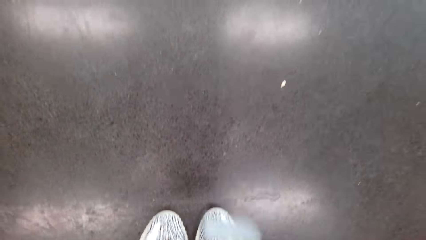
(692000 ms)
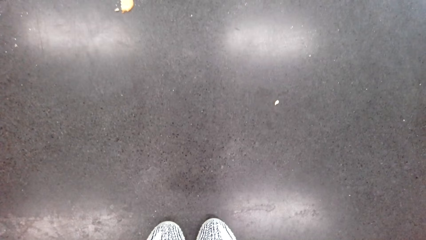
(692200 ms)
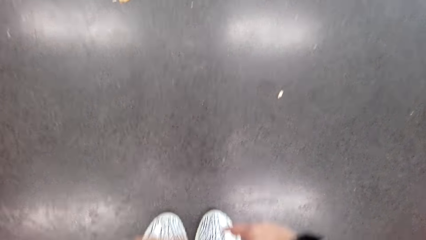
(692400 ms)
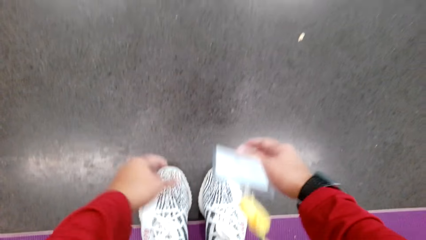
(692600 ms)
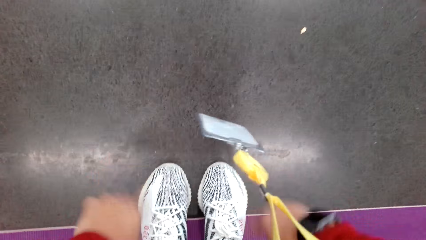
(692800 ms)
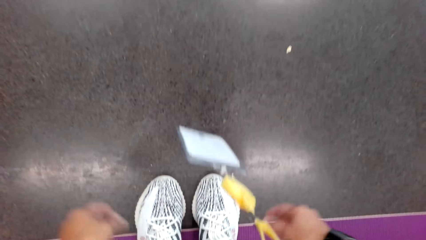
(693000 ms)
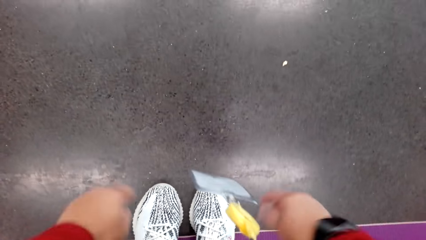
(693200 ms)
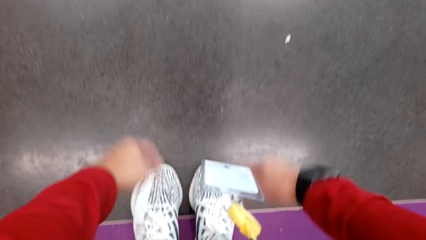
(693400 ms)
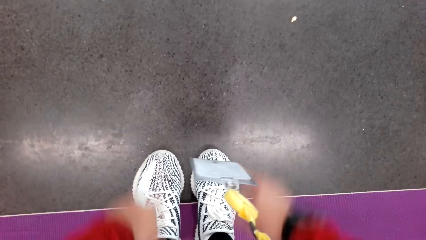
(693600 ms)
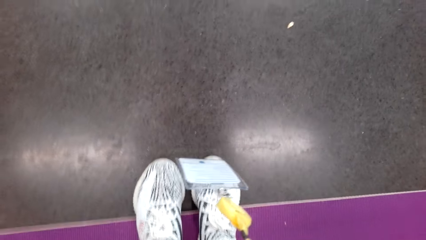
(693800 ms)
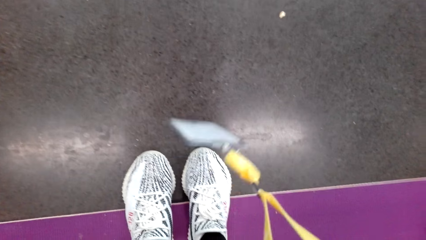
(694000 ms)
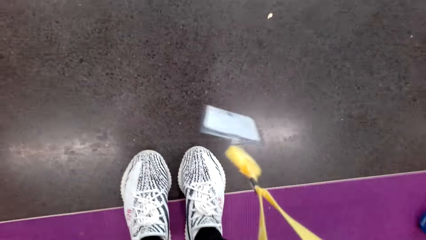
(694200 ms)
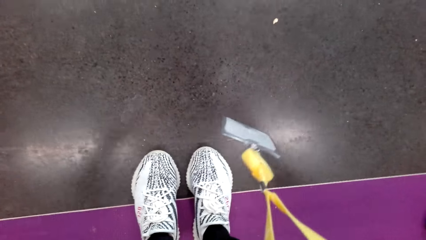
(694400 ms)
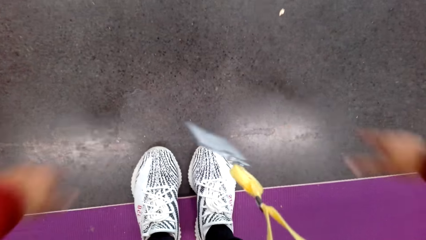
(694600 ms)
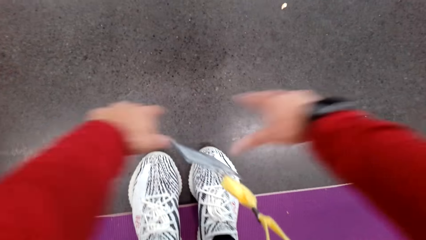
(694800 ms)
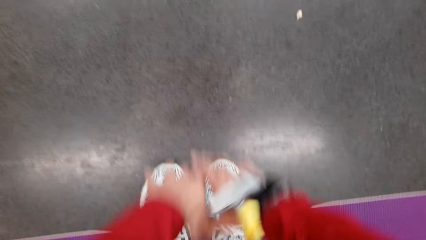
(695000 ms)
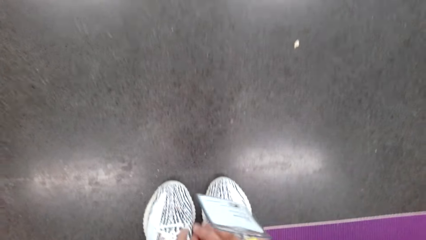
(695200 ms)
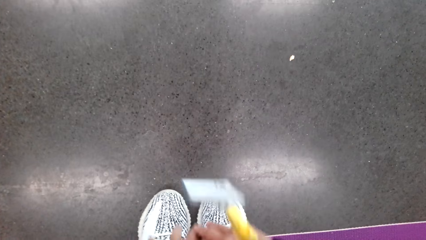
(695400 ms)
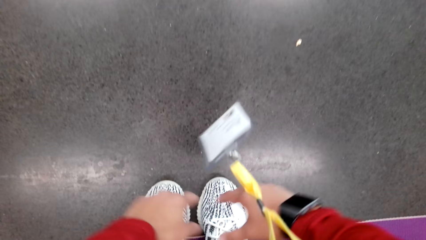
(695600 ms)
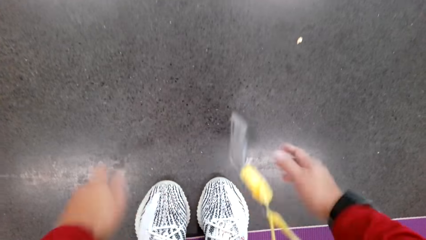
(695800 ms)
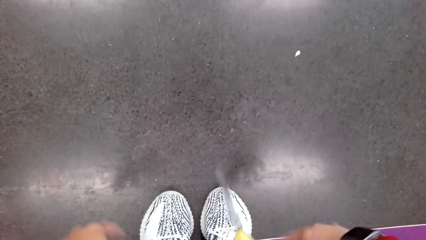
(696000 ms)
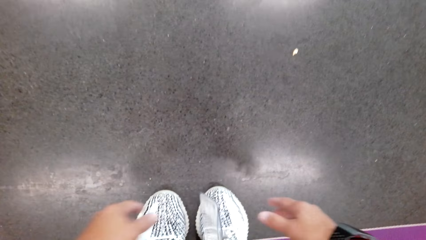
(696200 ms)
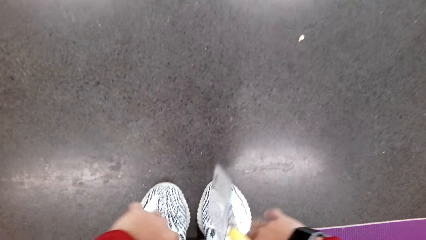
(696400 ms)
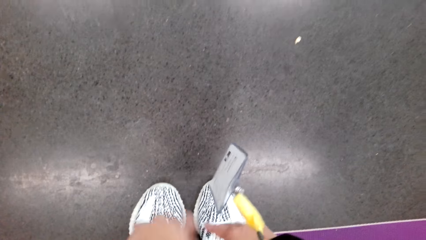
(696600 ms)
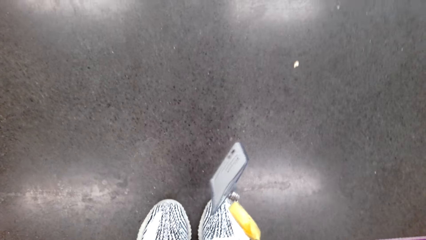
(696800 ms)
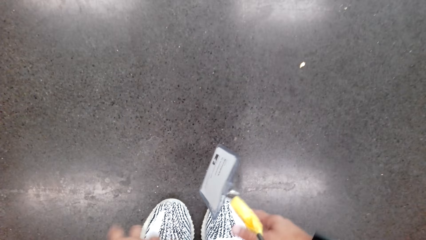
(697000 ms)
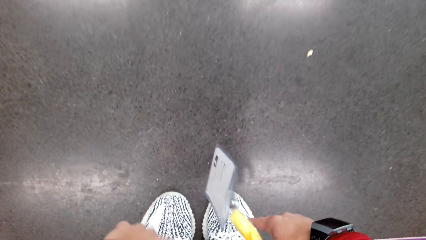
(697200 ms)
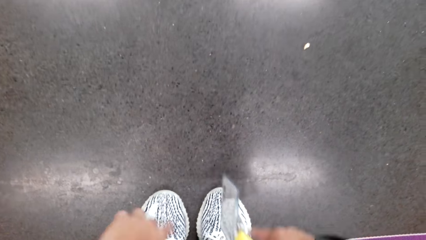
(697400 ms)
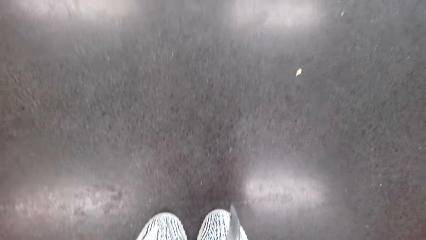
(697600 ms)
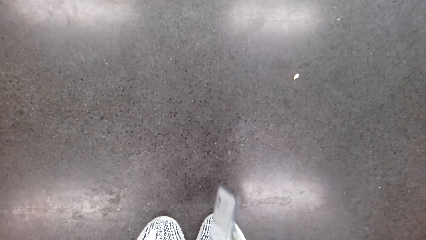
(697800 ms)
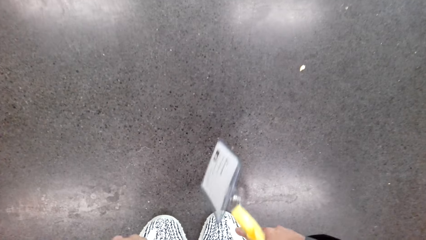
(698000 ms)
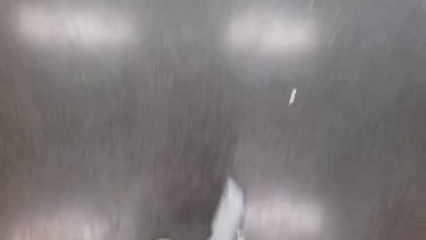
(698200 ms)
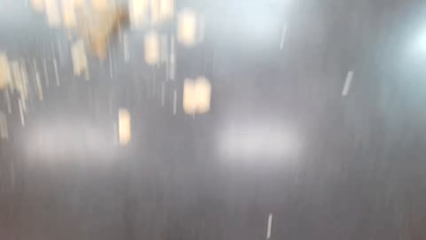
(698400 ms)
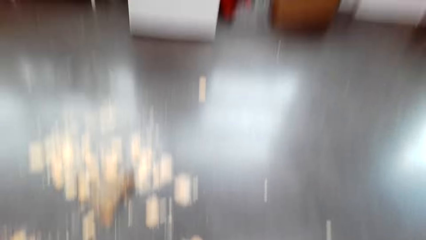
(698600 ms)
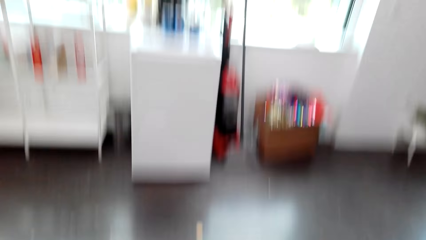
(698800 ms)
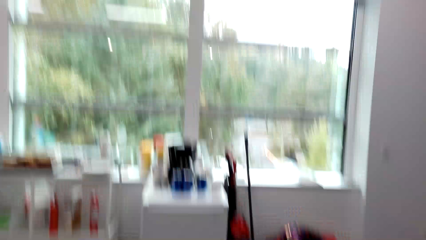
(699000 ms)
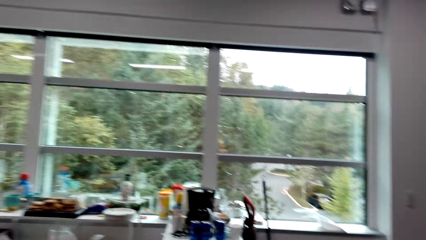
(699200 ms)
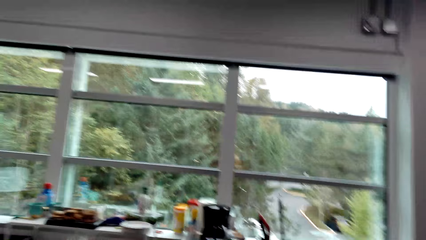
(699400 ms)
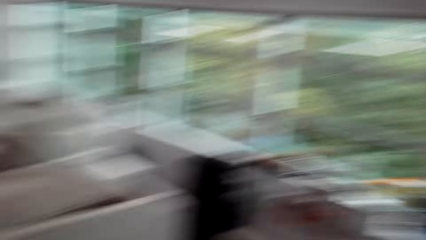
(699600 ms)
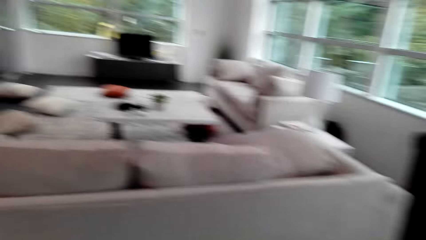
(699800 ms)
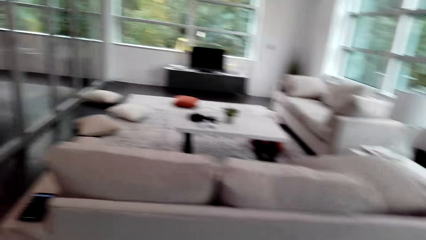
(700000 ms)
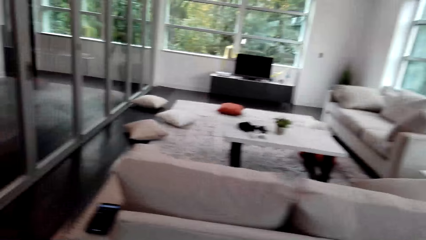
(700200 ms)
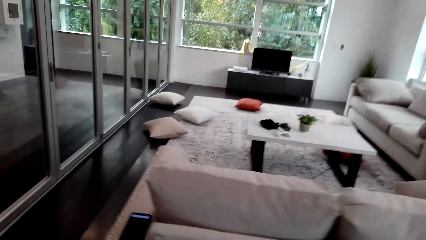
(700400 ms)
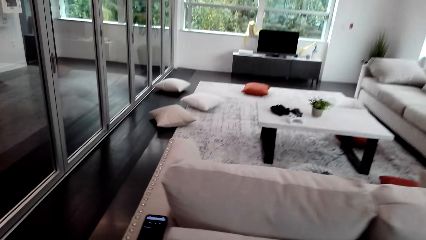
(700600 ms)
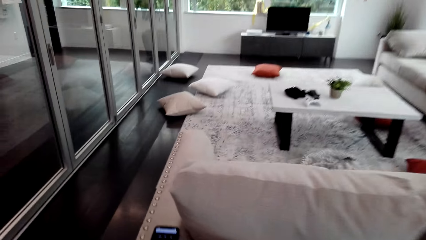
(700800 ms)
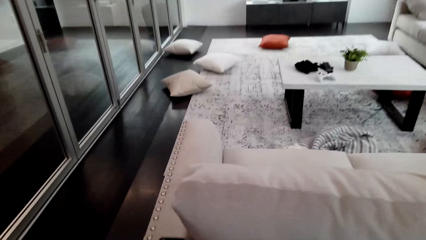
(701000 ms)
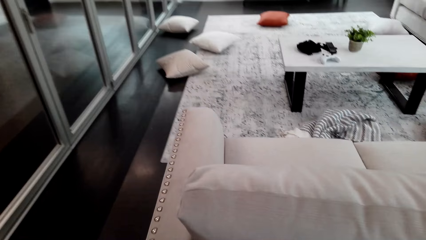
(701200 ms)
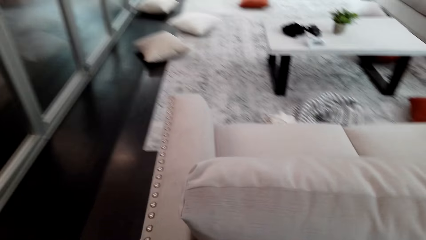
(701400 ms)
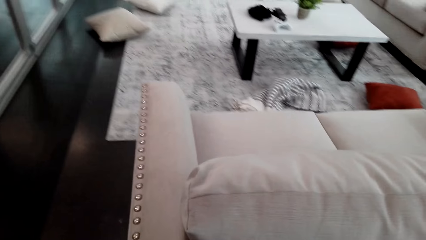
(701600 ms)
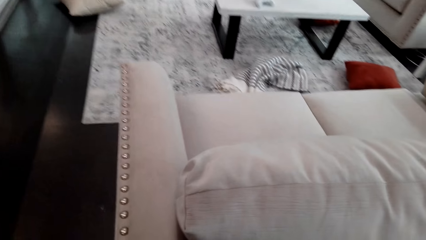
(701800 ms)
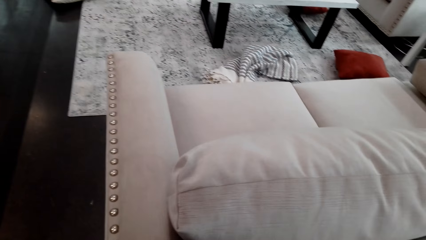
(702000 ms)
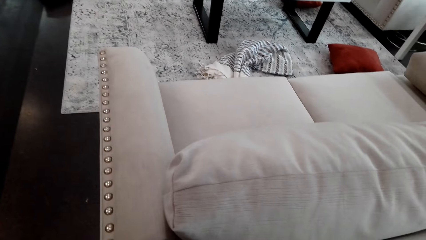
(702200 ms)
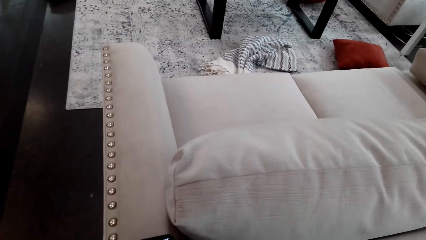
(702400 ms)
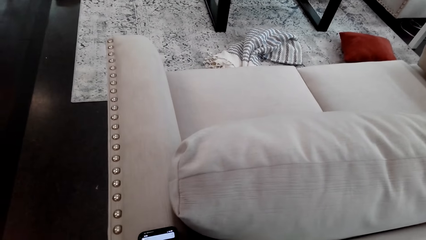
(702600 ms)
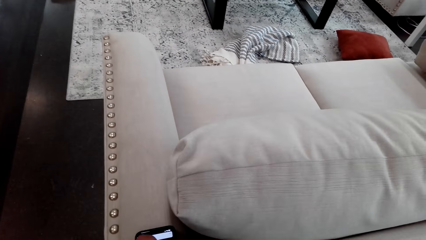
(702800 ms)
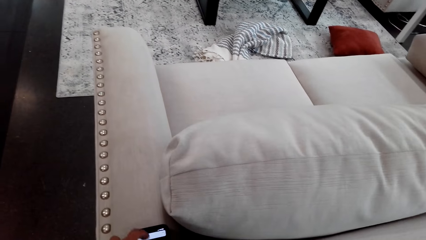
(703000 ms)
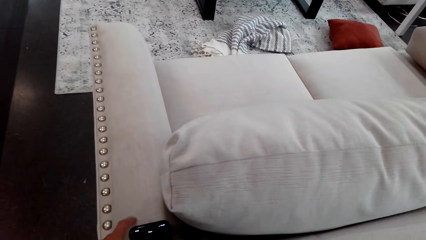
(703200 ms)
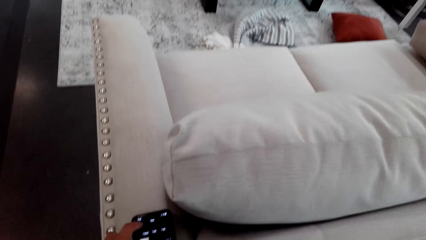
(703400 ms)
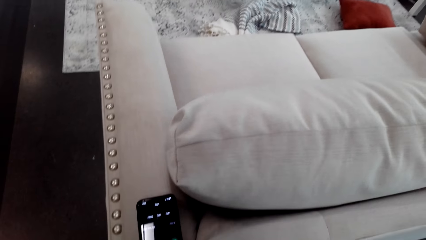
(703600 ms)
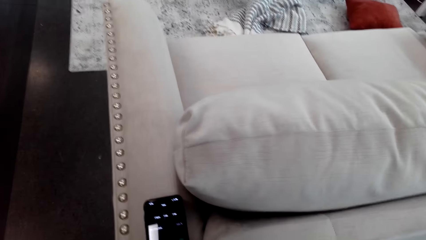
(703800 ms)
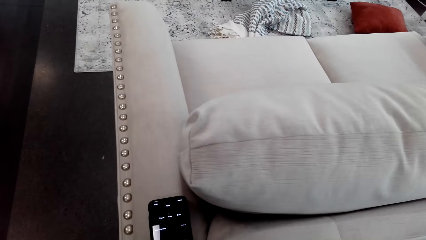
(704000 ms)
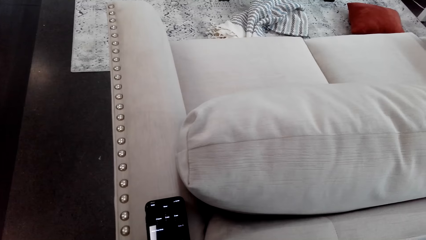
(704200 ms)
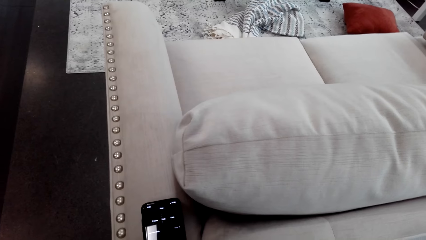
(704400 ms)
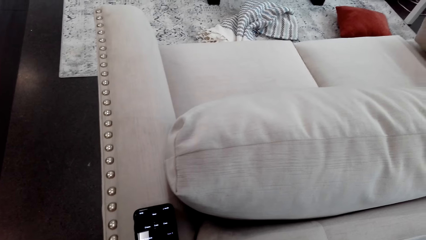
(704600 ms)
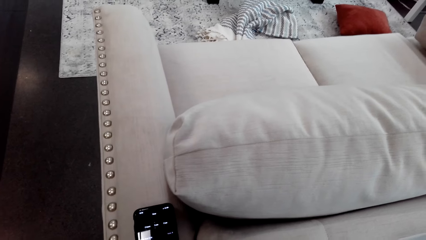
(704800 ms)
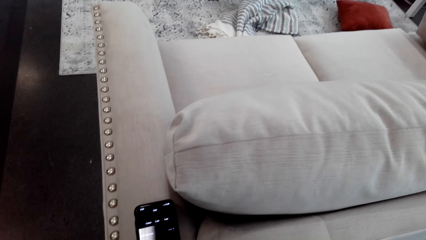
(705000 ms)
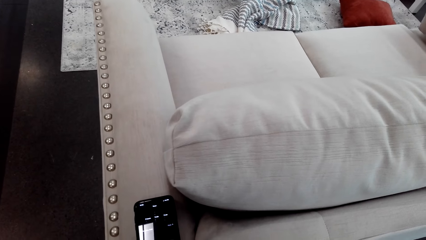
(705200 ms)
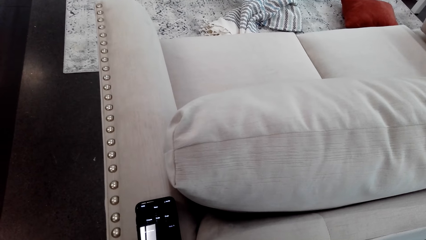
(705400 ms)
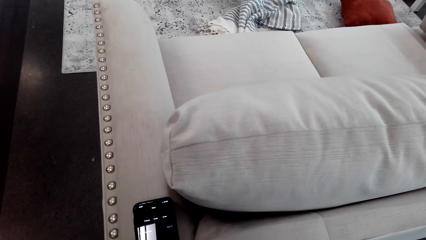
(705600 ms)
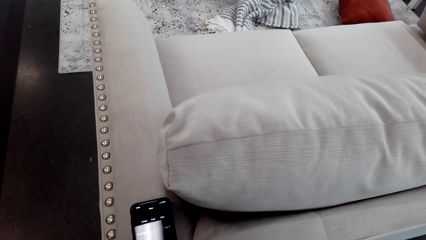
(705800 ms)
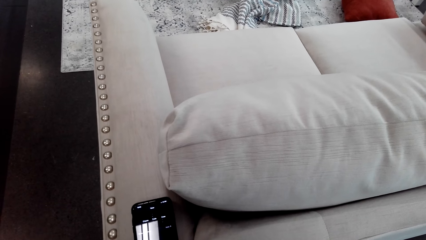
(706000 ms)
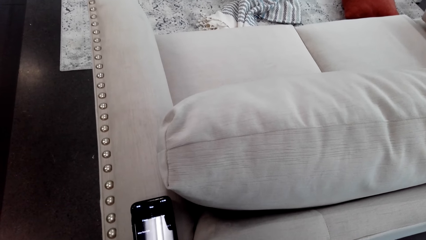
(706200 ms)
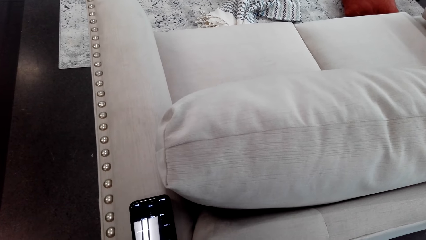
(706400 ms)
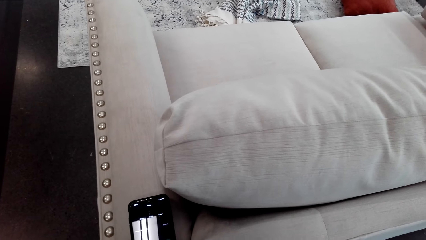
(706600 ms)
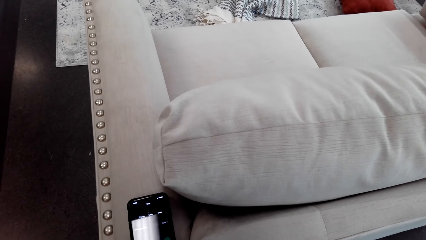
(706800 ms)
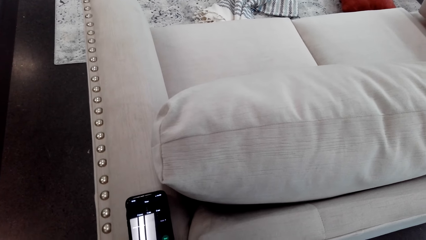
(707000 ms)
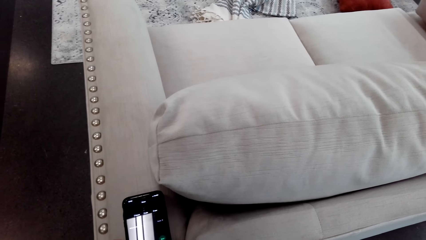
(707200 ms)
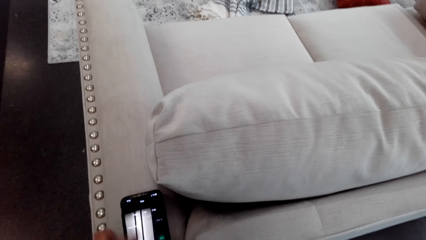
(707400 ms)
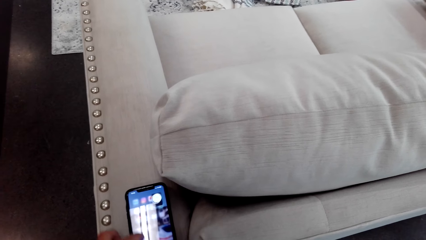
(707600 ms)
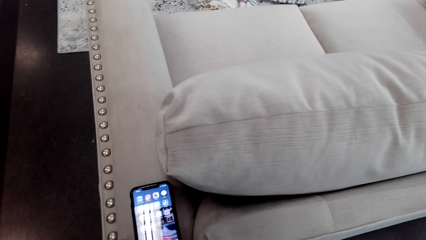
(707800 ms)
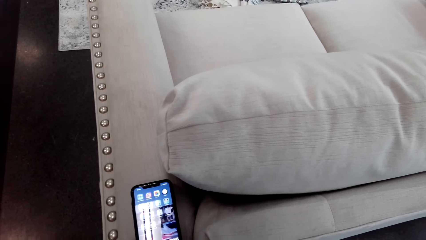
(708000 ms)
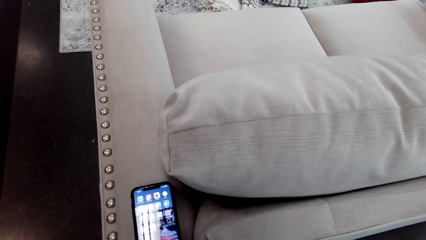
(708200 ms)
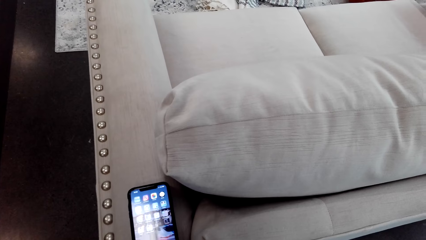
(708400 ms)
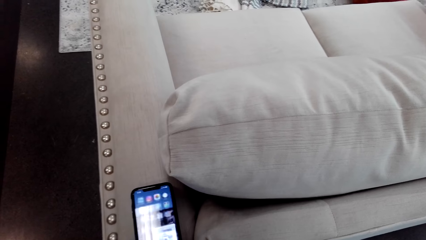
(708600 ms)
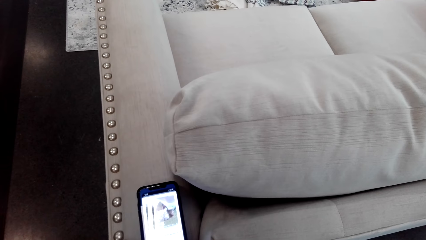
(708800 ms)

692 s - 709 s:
The camera wearer stretches his hands downwards. He scrolls his phone.
